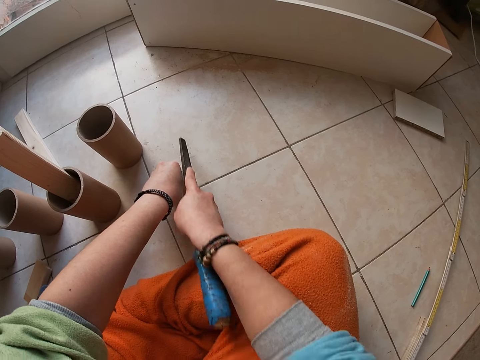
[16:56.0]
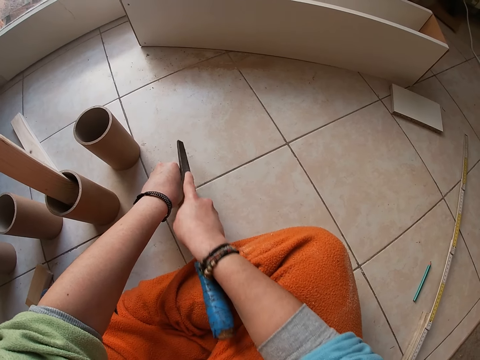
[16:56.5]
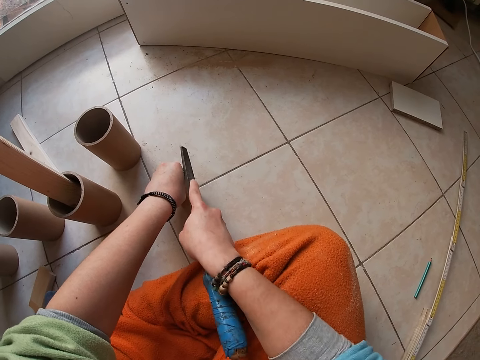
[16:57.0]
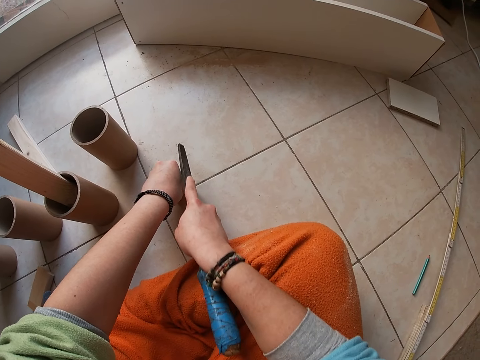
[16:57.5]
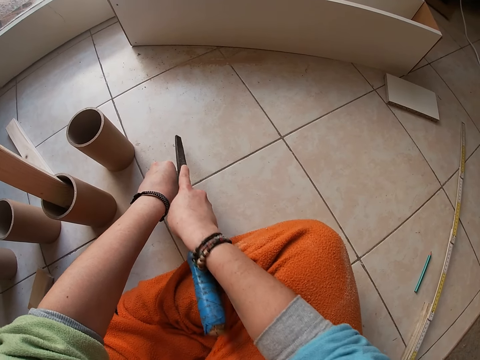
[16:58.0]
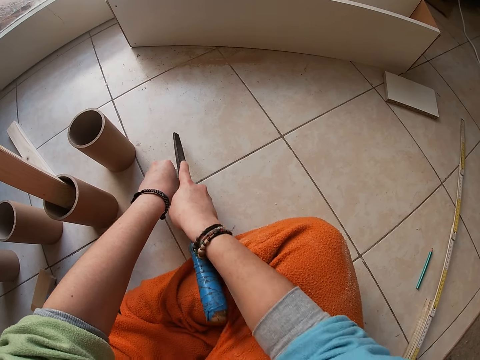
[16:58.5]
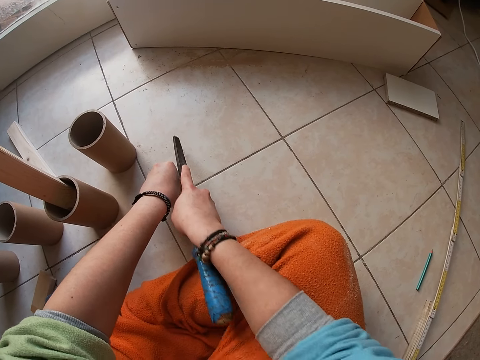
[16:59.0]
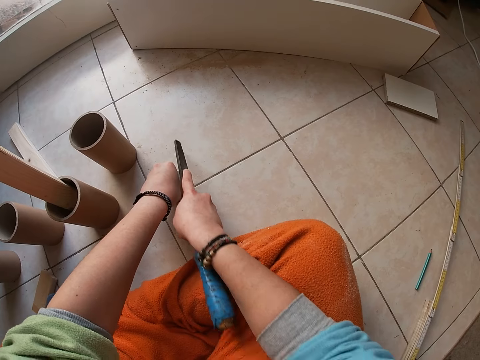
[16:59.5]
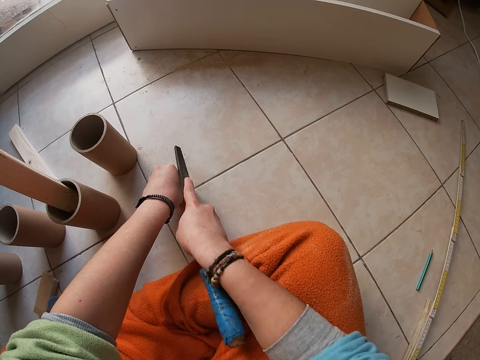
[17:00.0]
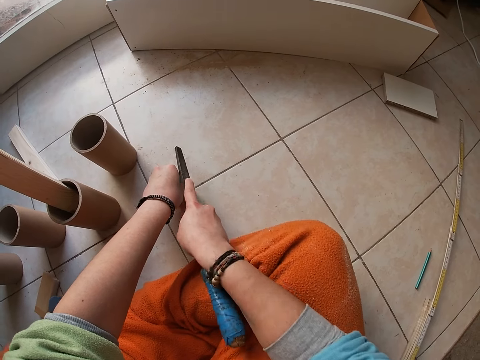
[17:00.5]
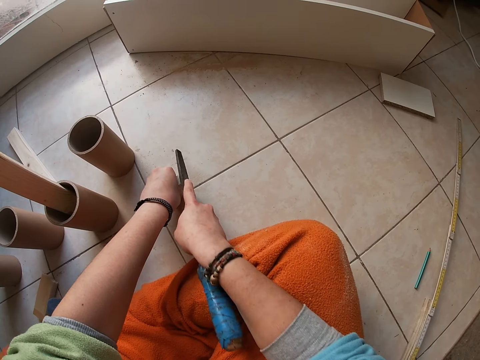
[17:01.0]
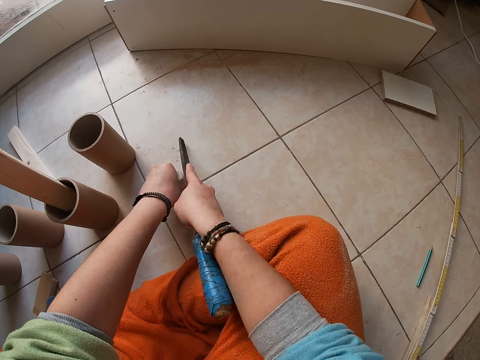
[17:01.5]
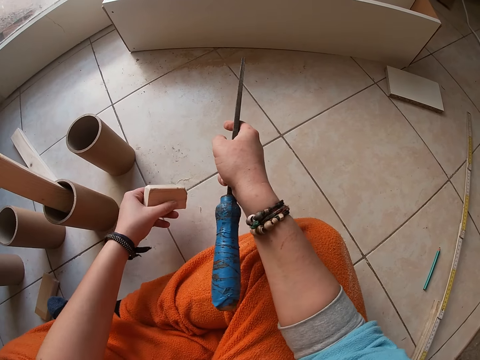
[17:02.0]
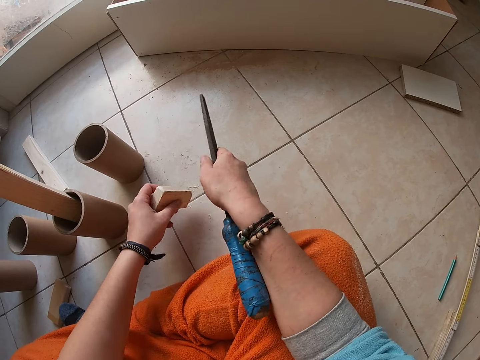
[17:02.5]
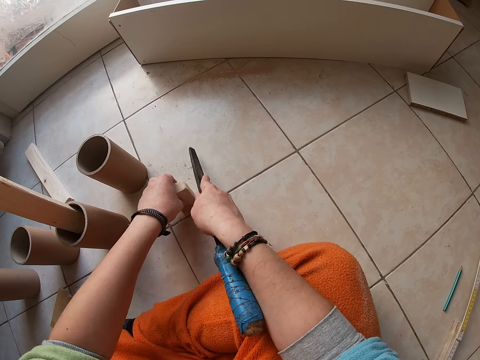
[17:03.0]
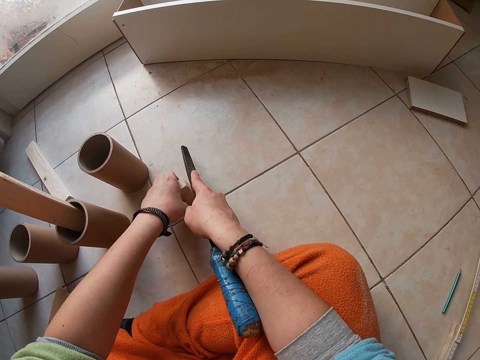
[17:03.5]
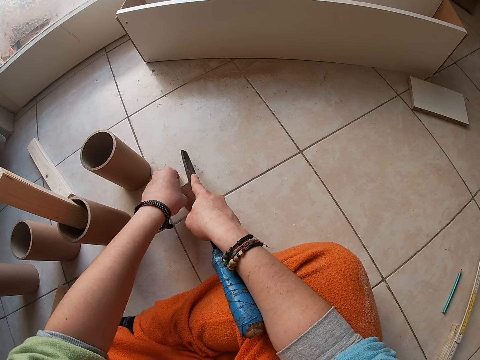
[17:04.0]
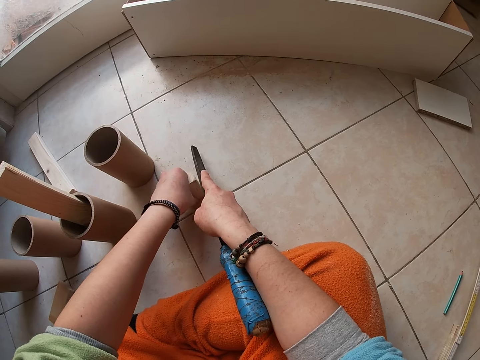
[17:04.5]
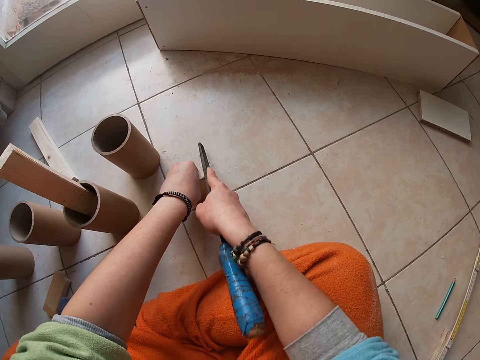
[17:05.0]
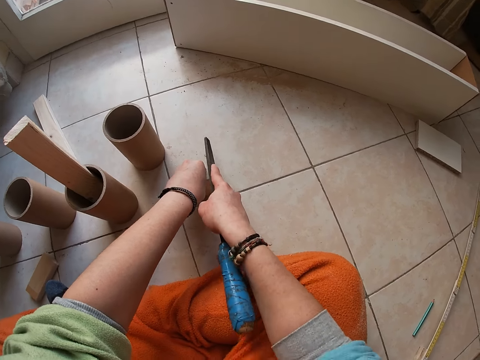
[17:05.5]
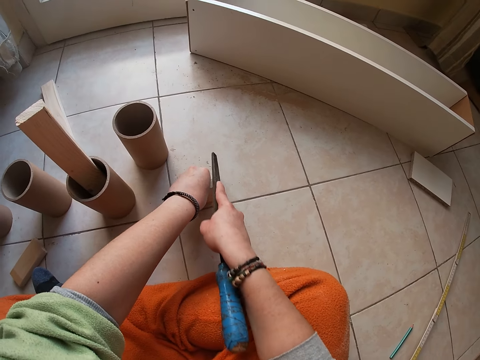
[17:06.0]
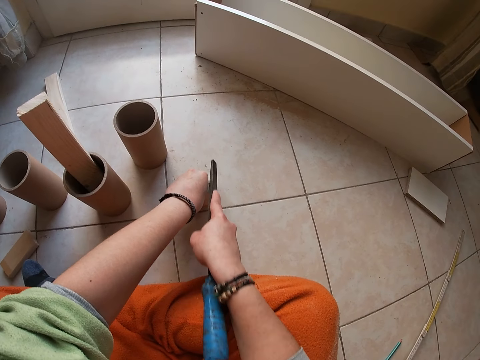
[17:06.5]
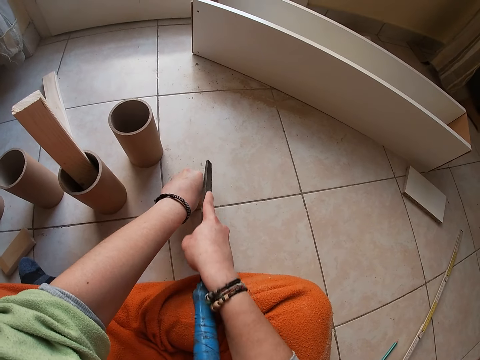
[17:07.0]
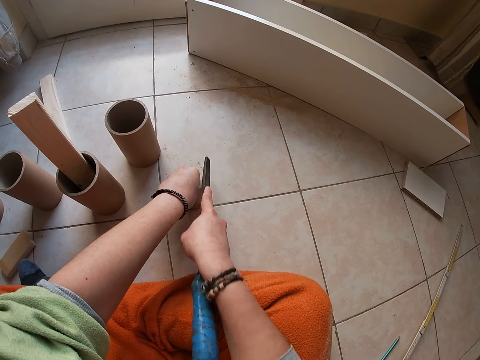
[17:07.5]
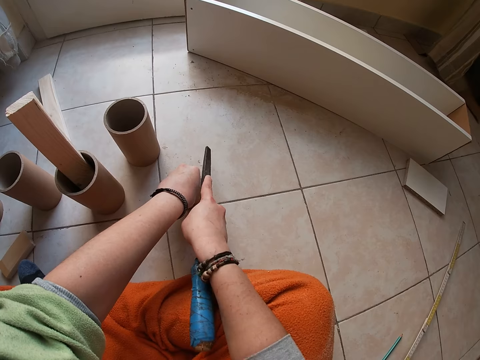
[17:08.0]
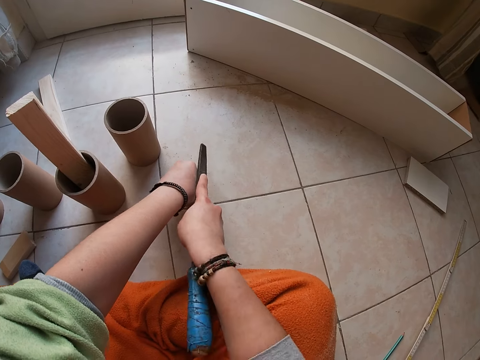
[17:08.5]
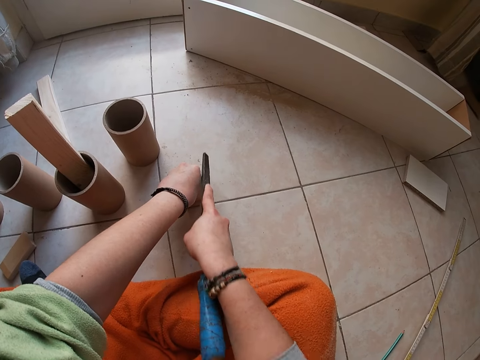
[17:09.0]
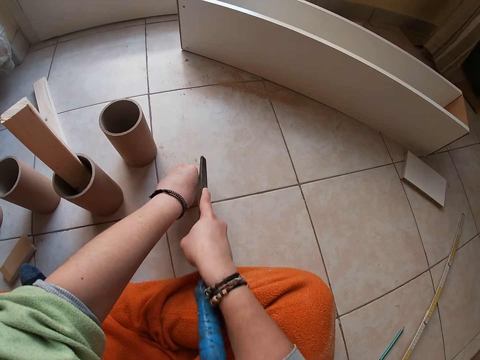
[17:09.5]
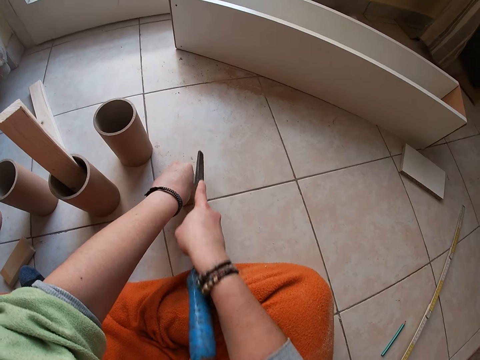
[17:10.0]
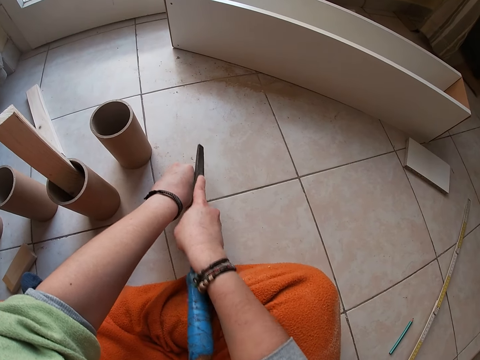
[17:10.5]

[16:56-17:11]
The camera wearer takes a look at the woodblock in his left hand. He files the woodblock in his left hand with the wood file in his right hand on the floor.

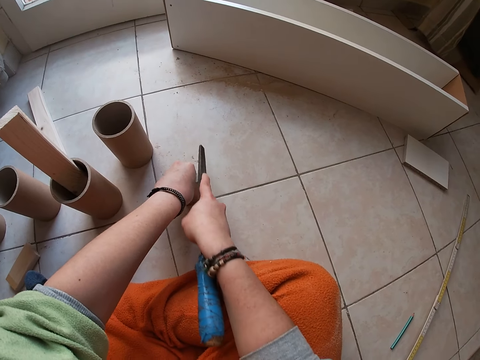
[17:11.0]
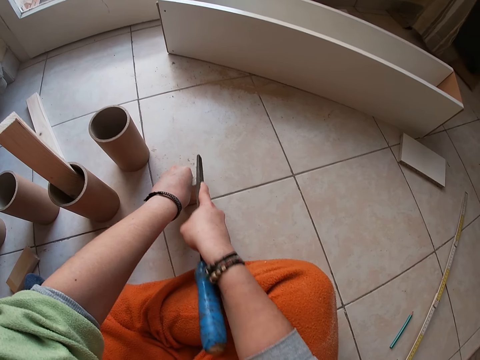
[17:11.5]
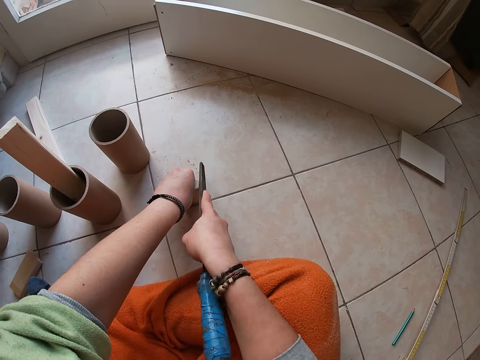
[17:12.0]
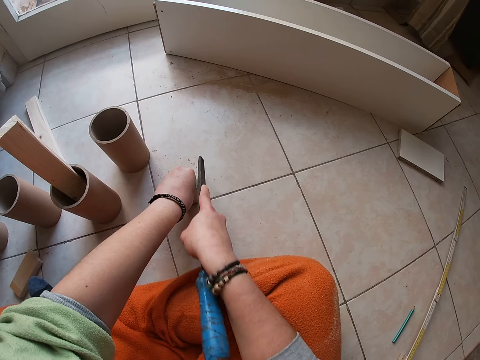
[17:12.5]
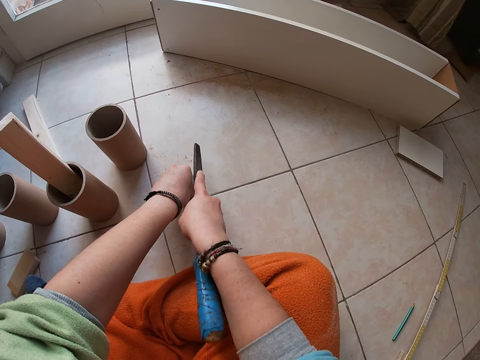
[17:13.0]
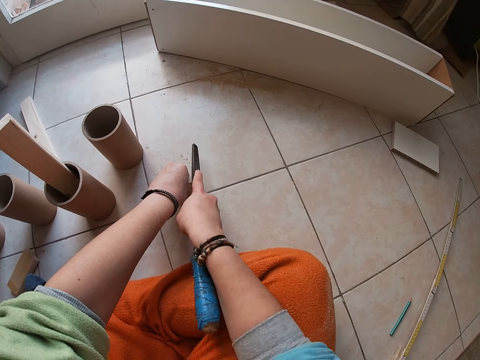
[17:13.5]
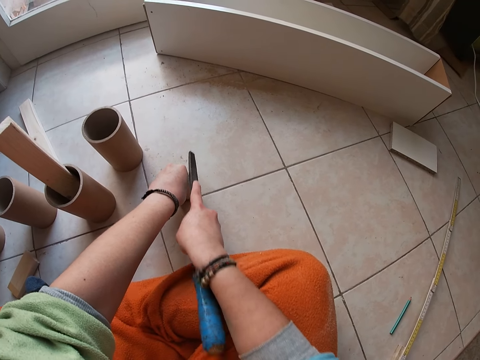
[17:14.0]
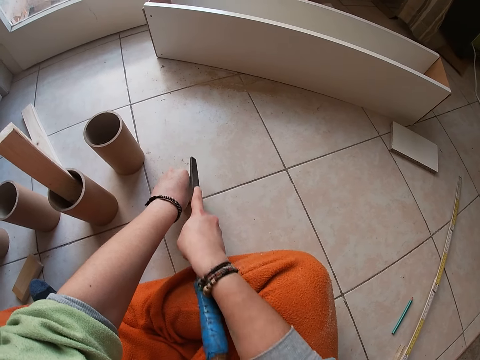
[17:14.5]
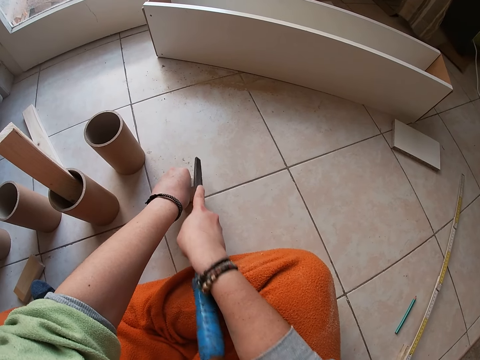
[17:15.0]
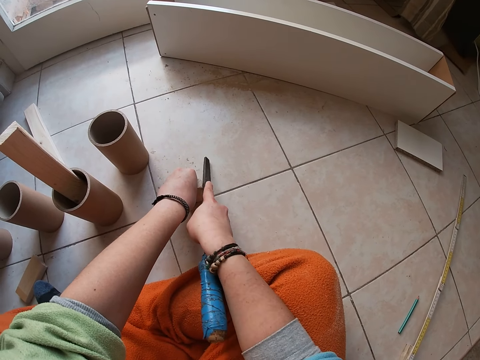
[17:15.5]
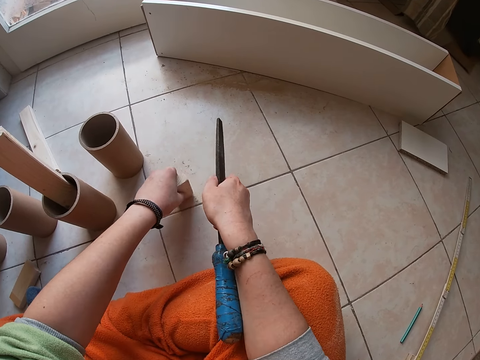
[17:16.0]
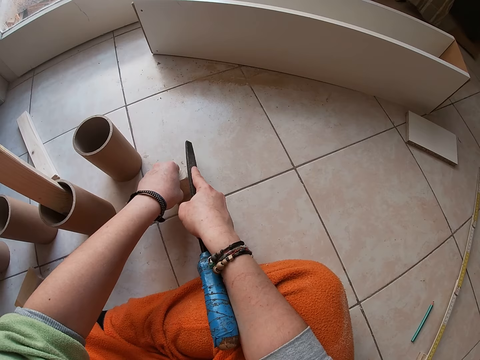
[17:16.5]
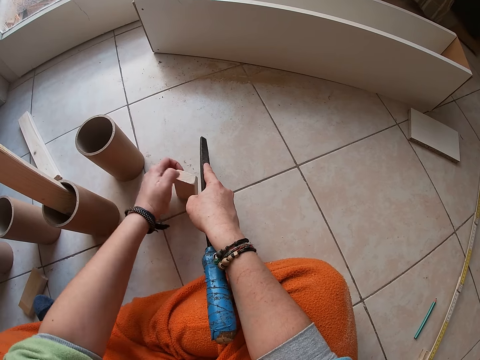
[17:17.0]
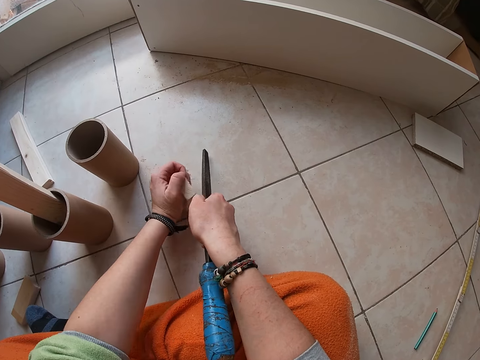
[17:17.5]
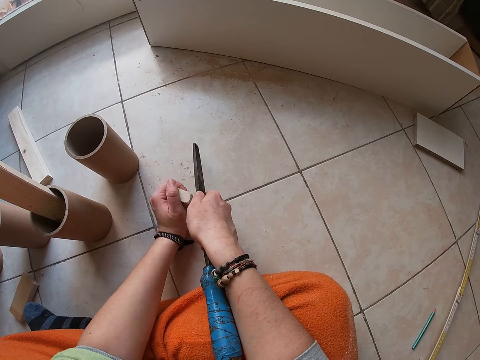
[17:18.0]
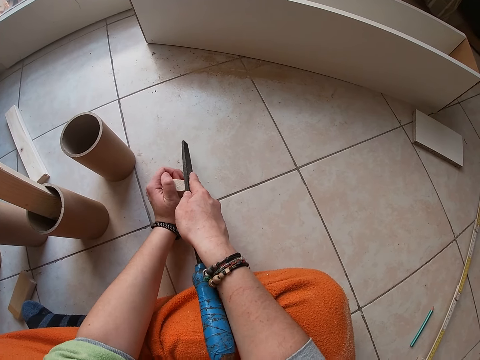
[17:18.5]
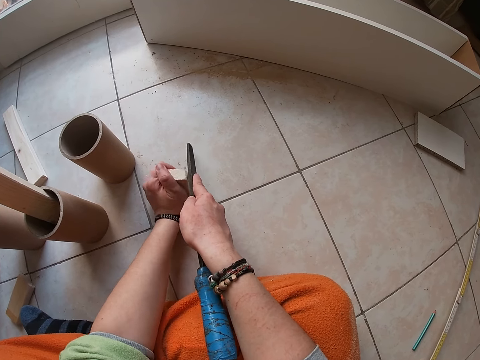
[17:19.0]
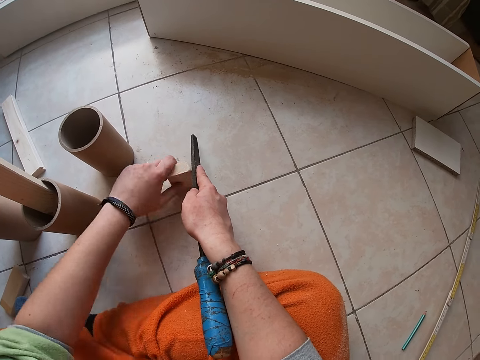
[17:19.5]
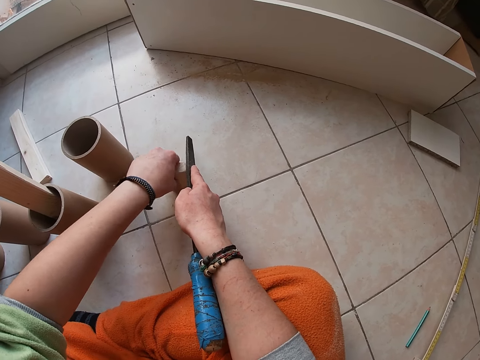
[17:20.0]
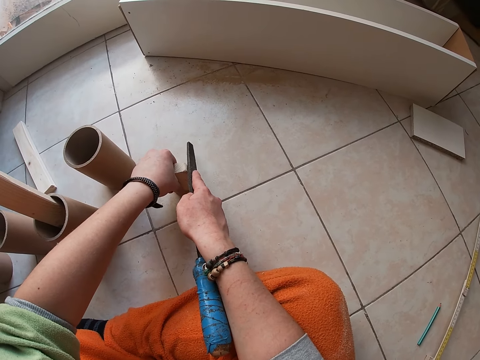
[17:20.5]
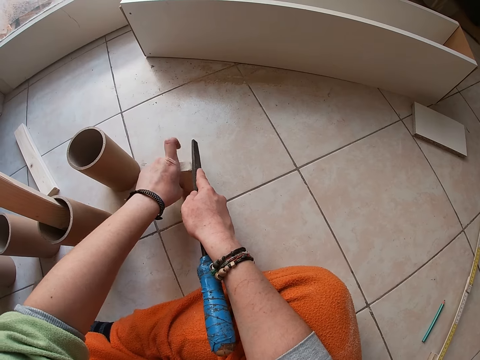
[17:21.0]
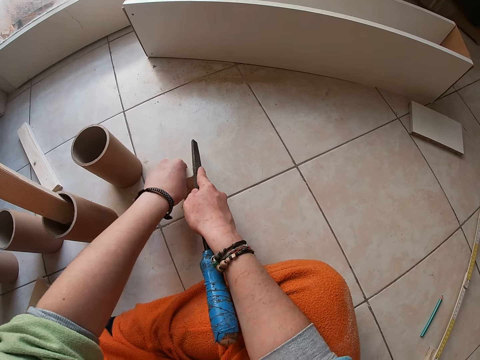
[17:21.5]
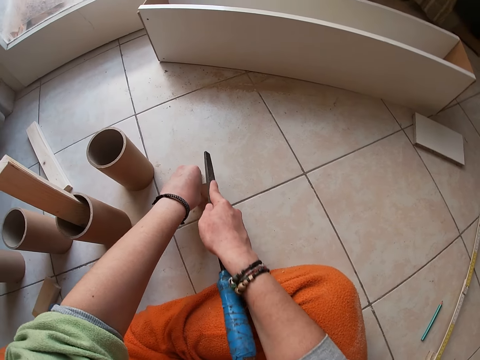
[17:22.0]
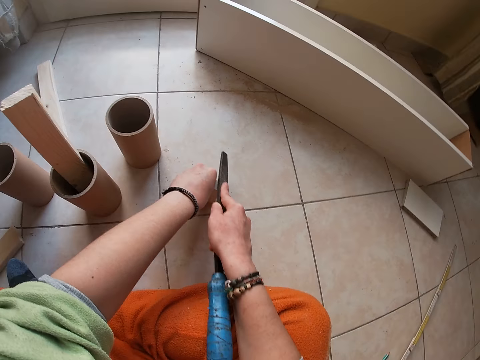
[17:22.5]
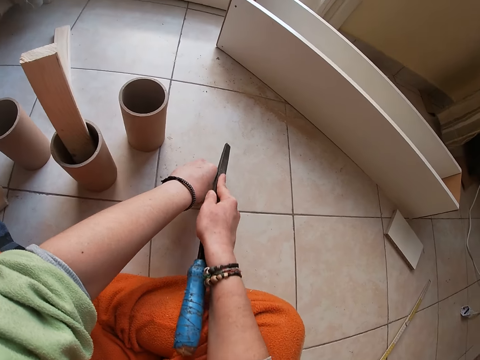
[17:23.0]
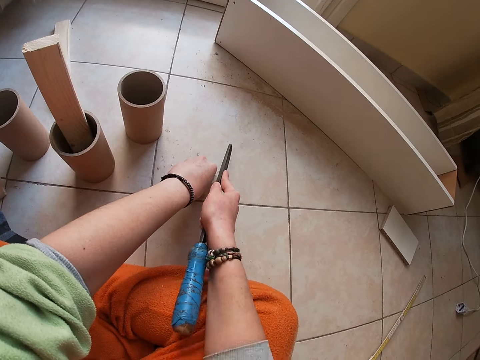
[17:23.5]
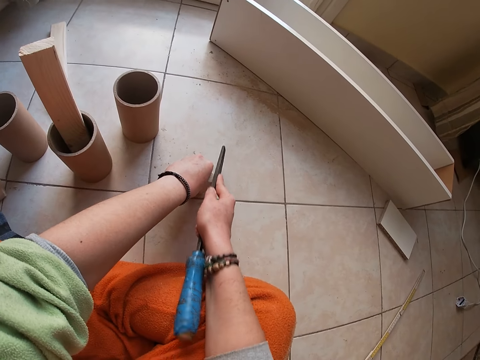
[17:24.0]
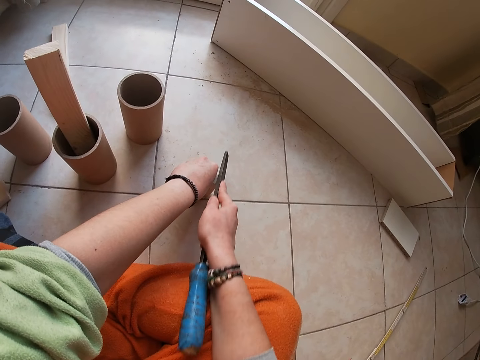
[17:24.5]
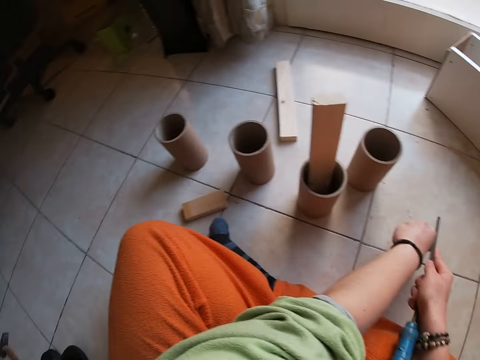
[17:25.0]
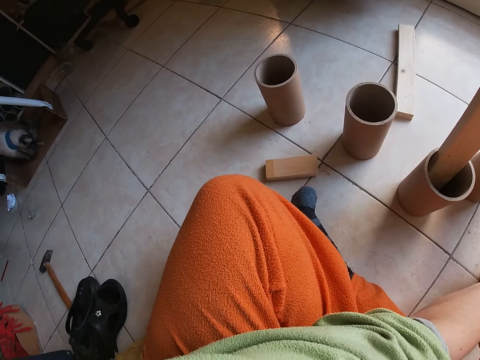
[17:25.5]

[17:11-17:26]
The camera wearer tightens his grip on the woodblock. He files the woodblock in his left hand with the wood file in his right hand on the floor.
